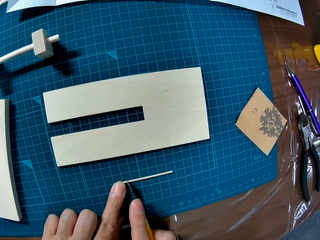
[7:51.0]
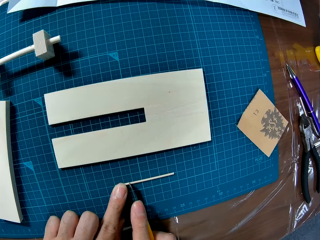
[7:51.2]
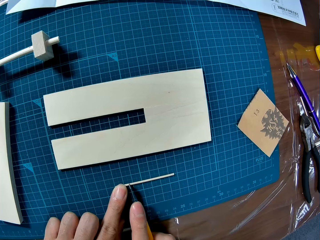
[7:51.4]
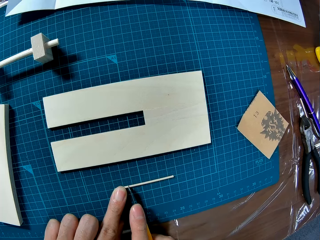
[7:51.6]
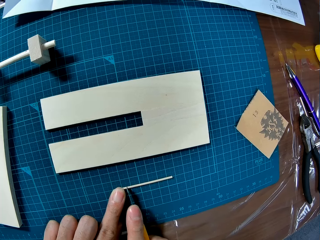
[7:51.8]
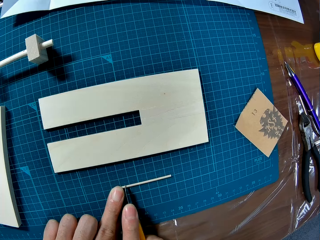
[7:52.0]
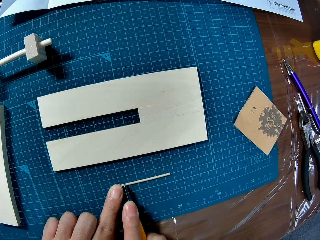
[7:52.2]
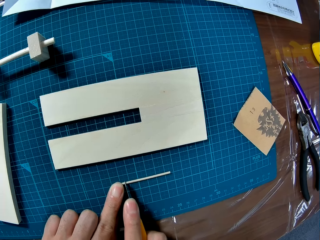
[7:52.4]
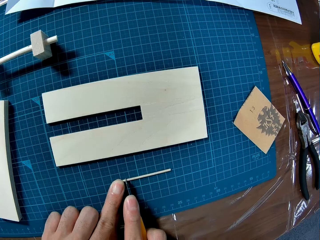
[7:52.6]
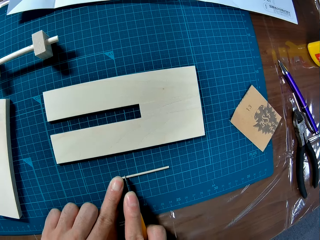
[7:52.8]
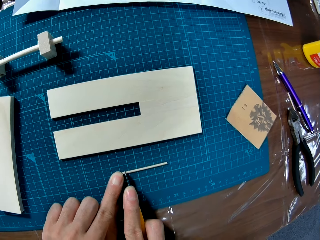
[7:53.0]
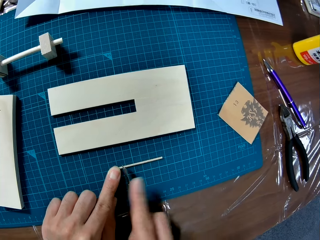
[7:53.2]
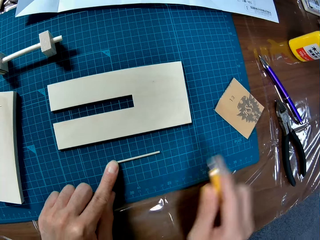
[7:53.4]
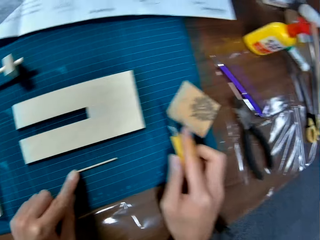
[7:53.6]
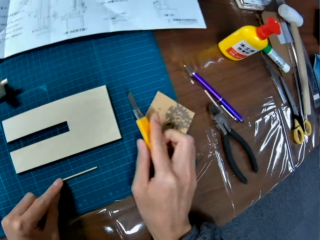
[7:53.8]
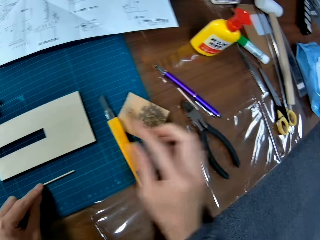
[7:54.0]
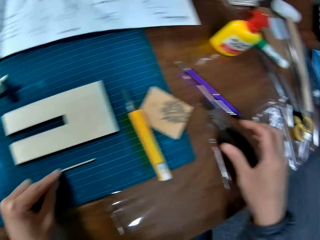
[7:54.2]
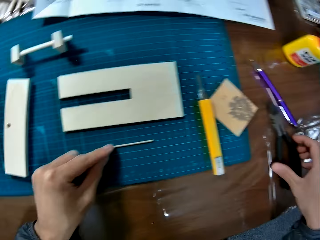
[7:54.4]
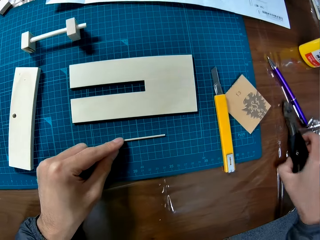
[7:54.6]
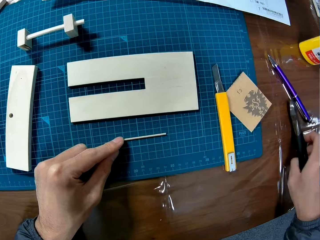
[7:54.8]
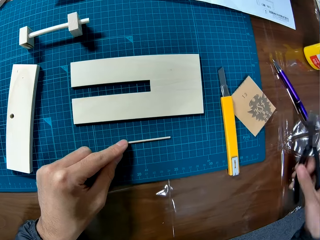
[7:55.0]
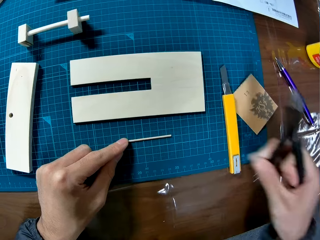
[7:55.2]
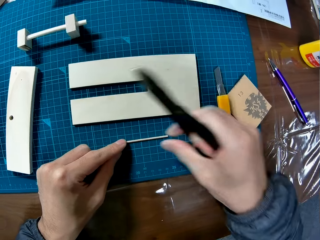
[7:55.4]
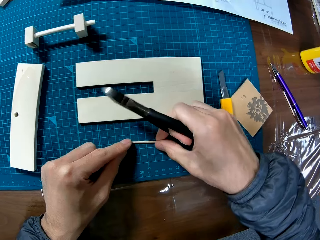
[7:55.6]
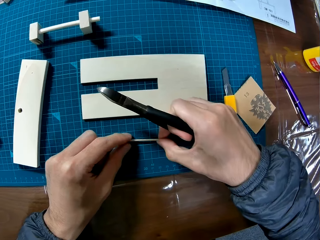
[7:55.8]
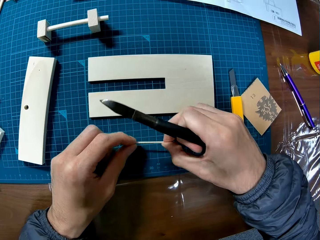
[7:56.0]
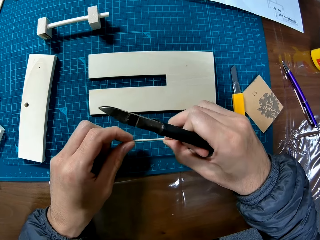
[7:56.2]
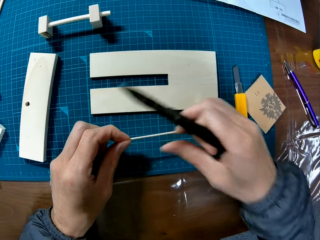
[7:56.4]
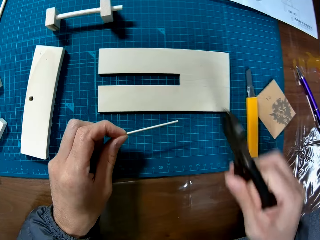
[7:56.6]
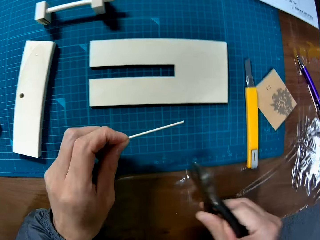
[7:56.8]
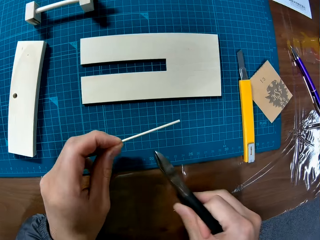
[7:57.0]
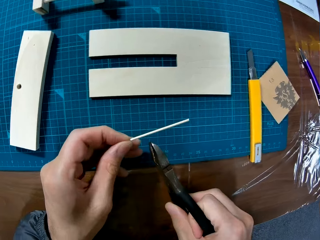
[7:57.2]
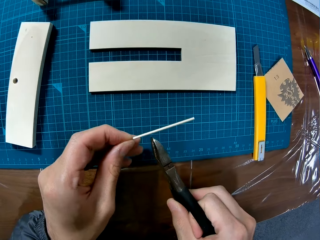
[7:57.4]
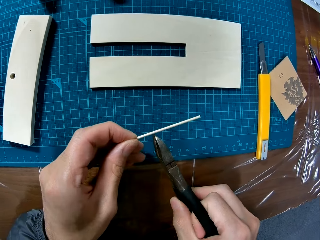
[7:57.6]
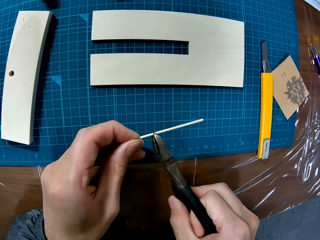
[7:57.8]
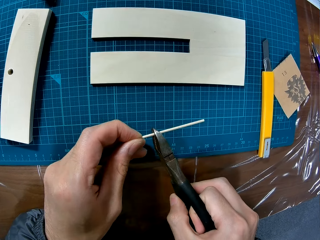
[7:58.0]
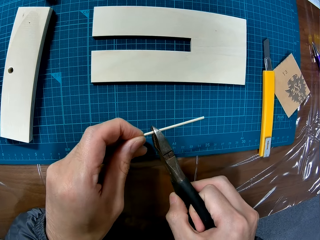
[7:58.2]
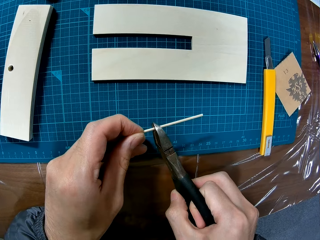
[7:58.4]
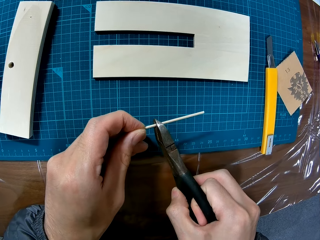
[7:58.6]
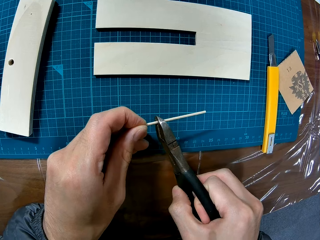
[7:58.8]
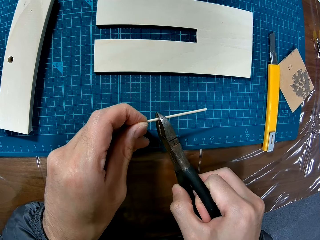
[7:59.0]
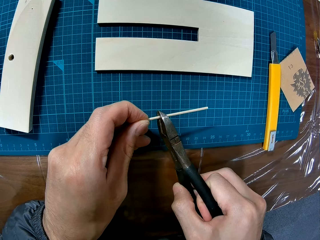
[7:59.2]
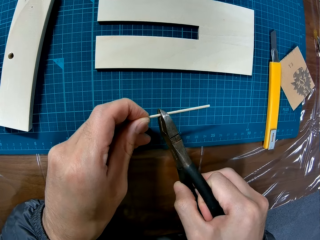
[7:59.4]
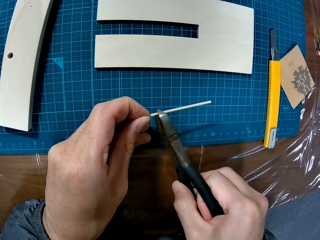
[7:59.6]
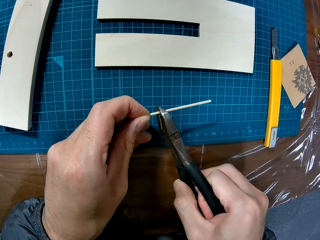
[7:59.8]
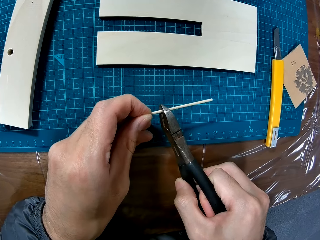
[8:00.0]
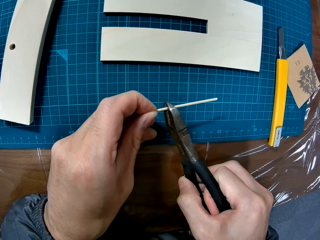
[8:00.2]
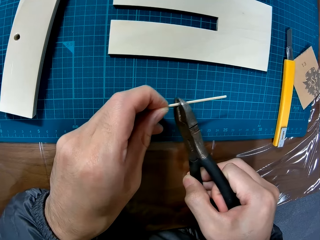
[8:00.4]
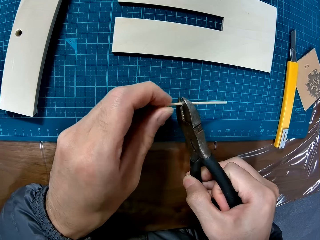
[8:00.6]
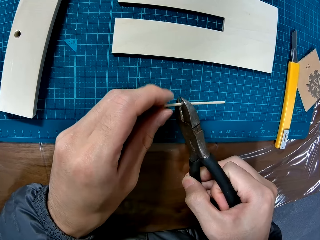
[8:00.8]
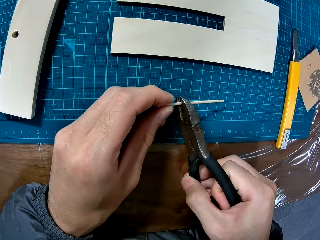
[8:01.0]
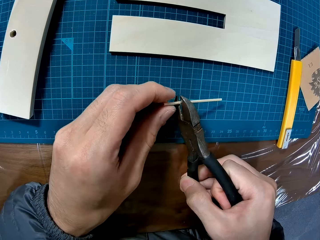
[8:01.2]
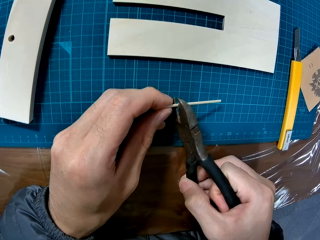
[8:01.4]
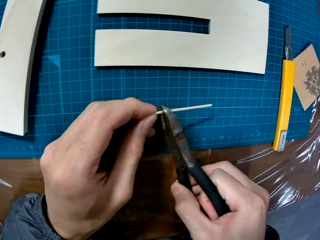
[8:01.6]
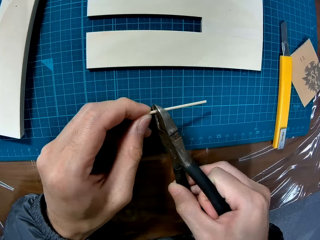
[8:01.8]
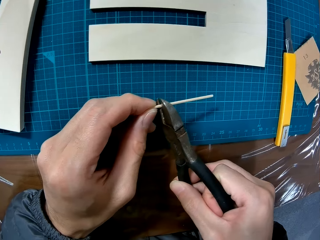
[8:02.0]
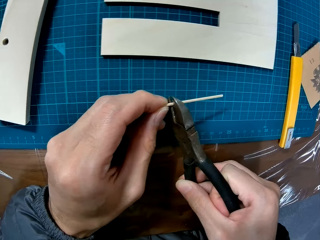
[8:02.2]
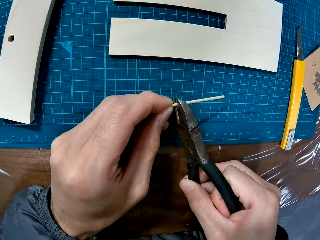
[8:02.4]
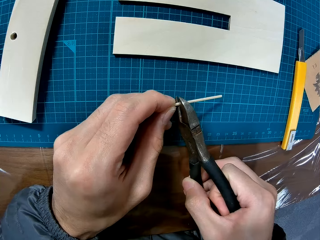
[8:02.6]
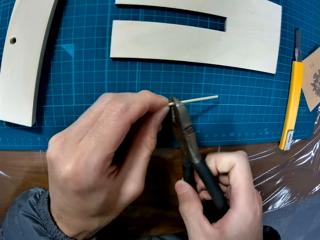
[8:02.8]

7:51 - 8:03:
The camera wearer marks the wood with his right hand. He places the knife on the paperboard. He drops the knife on the board. He grabs a plier. He holds the paperboard. He cuts the wood piece with the plier. He places the paperboard and pliers on the table.

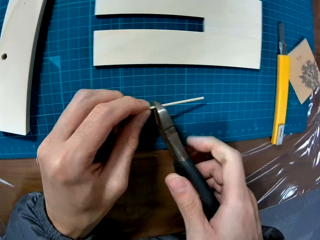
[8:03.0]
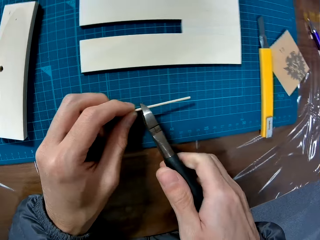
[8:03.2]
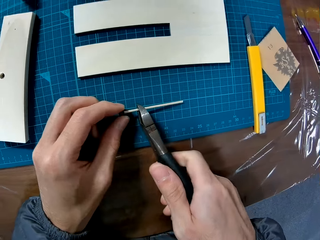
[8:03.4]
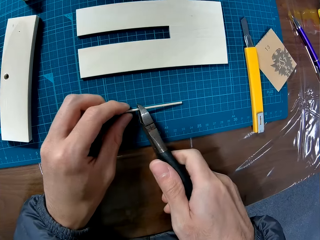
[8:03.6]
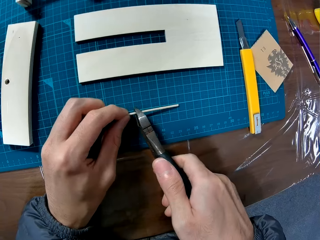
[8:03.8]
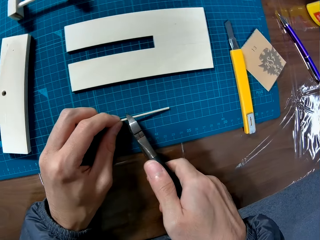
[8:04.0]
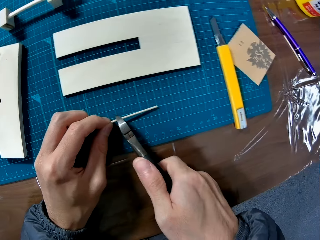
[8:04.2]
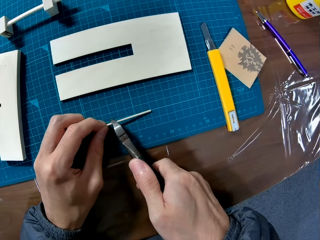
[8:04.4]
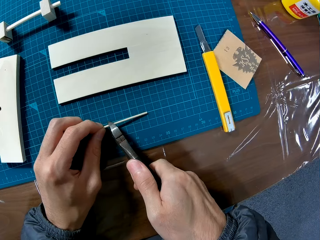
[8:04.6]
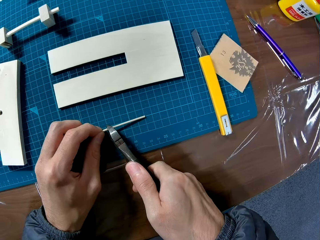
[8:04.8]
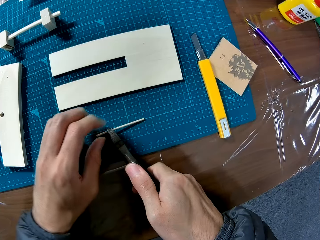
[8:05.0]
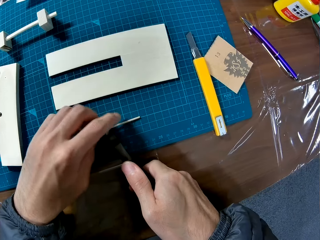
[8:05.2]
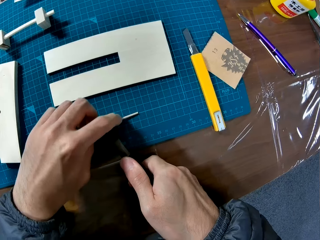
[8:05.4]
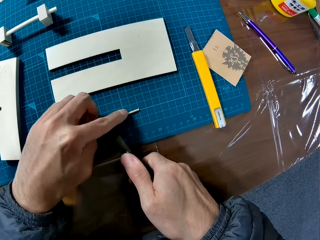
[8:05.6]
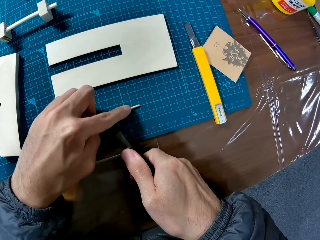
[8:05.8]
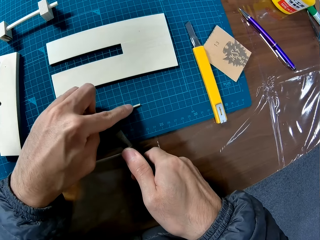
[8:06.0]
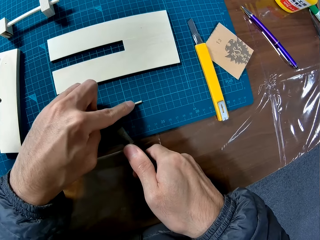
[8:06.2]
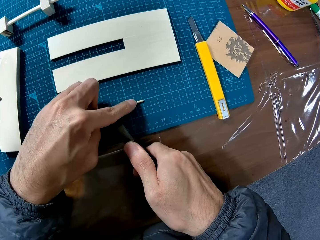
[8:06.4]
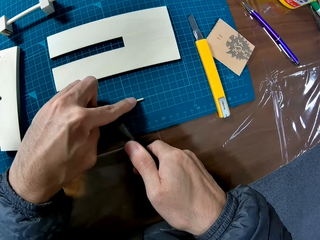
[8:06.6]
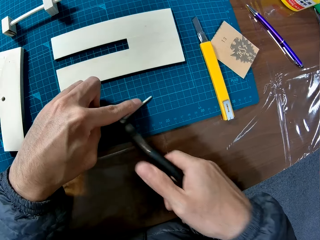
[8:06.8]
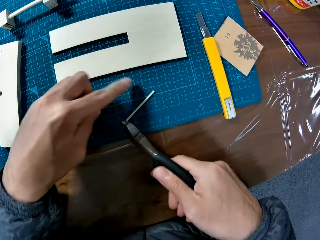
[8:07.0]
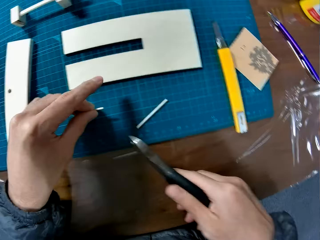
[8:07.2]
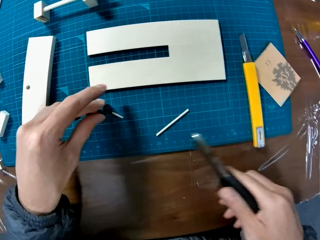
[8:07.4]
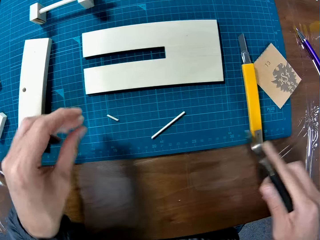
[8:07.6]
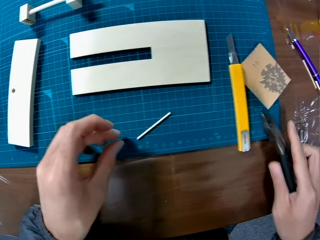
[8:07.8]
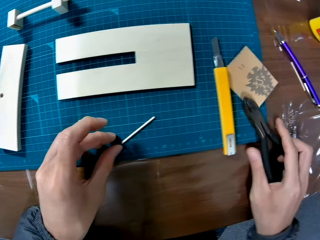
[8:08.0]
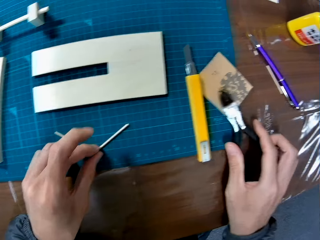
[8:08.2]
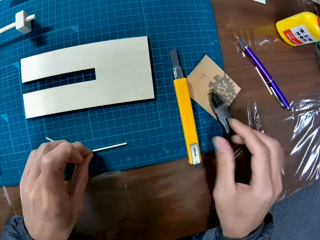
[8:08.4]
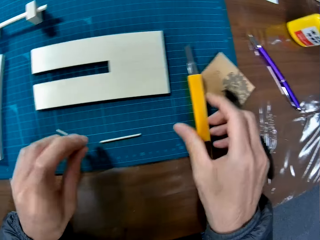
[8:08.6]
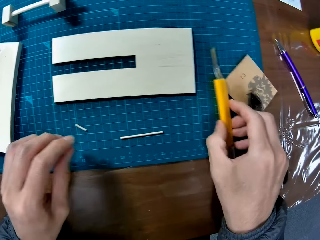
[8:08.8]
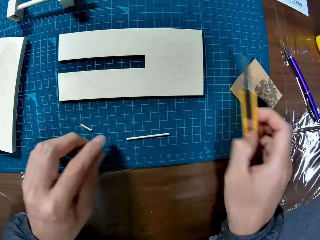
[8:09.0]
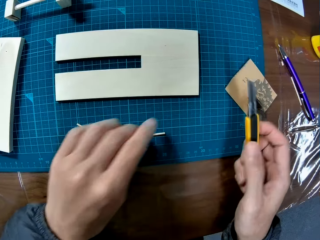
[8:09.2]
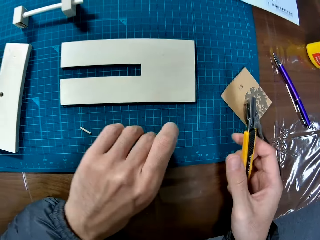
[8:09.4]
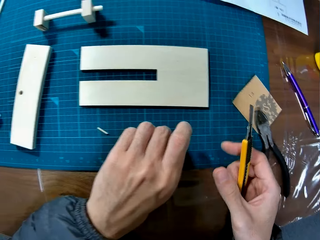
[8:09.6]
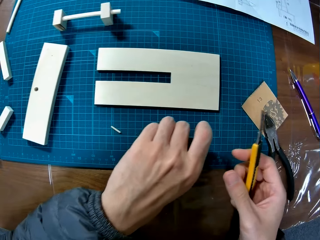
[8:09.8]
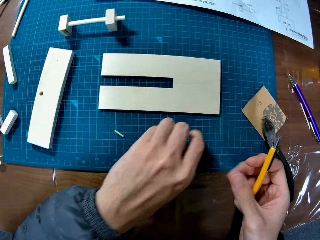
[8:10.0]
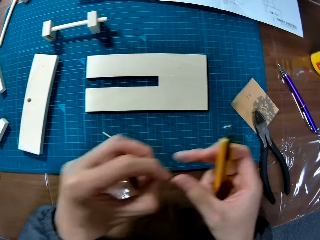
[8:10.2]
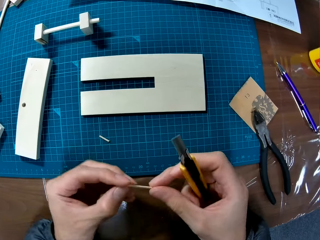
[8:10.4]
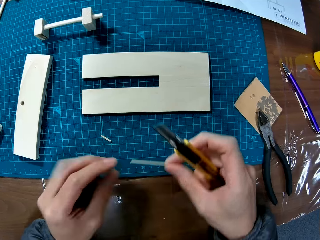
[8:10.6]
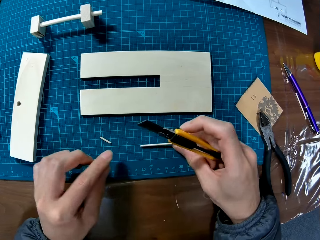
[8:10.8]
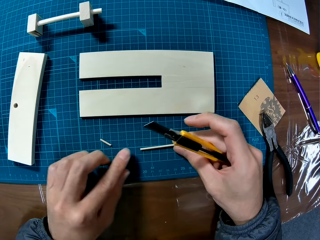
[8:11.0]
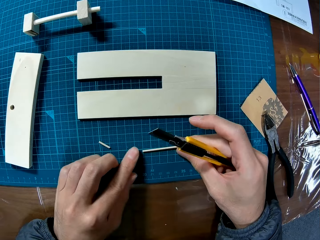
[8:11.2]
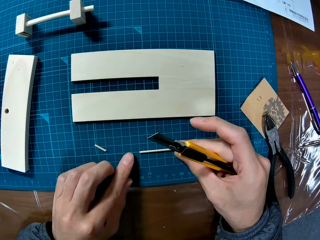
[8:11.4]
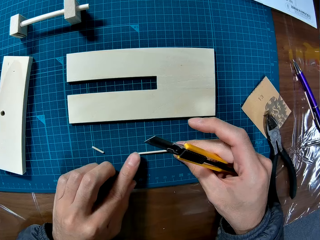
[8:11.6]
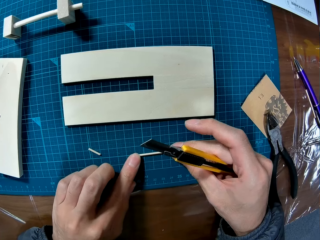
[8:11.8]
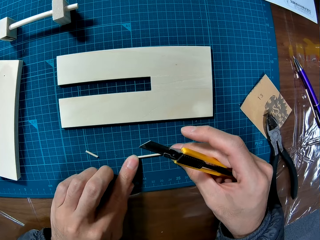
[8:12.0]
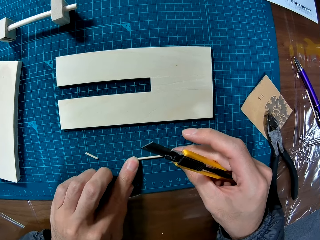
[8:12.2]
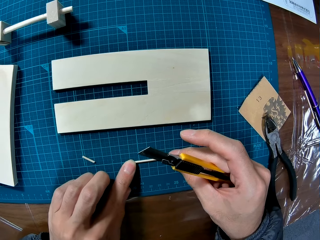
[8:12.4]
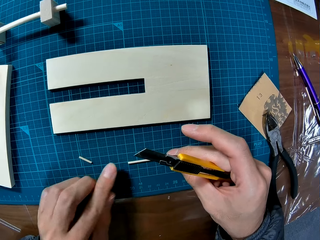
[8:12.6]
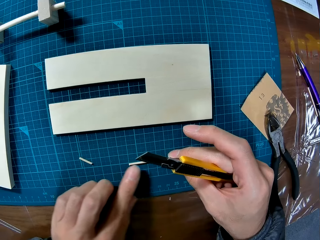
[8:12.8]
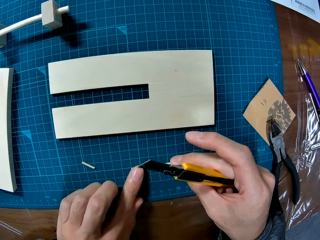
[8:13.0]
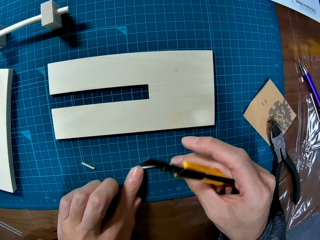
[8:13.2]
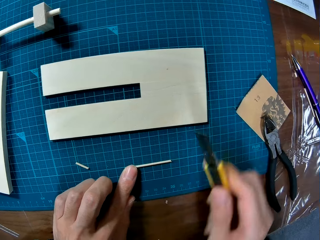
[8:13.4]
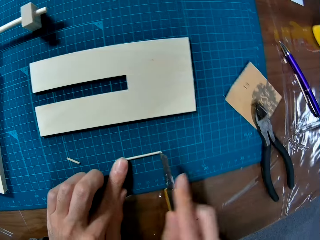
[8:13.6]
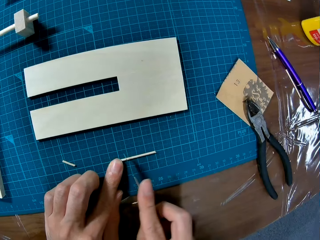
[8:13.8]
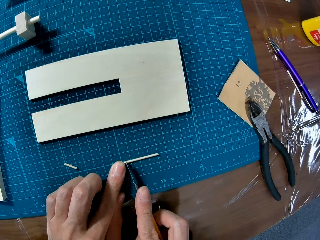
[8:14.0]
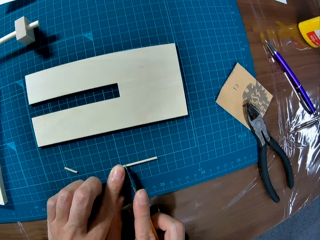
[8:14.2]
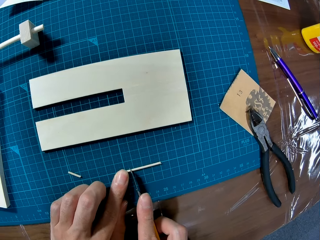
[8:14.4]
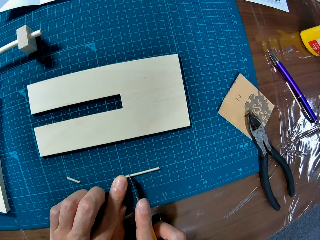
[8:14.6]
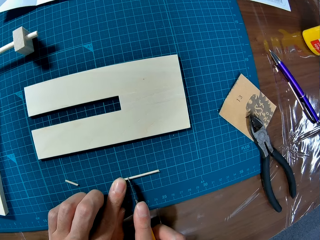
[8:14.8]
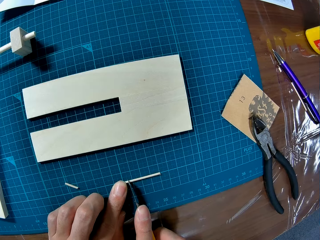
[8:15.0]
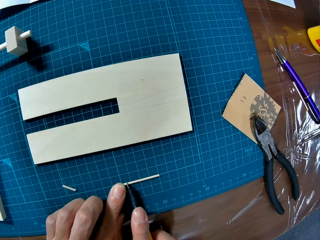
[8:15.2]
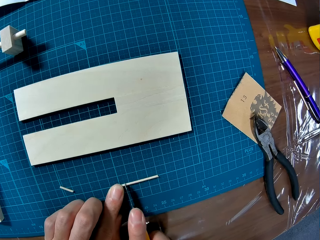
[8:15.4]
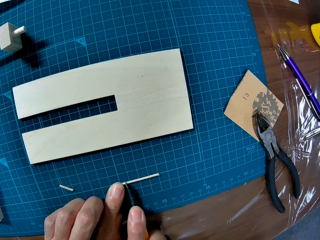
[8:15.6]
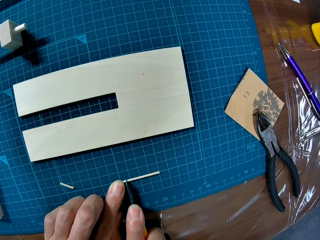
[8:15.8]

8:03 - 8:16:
The camera wearer holds the paperboard with the pliers. He places his finger on the pliers and paperboard. He cuts the paperboard. He lifts his hand from the paperboard. He holds the paperboard. He places the pliers on the table. He lifts his hand from the paperboard. He picks up the knife. He picks up the paperboard. He places the paperboard on the table. He marks the wood piece with the knife. He places the knife on the paperboard.
